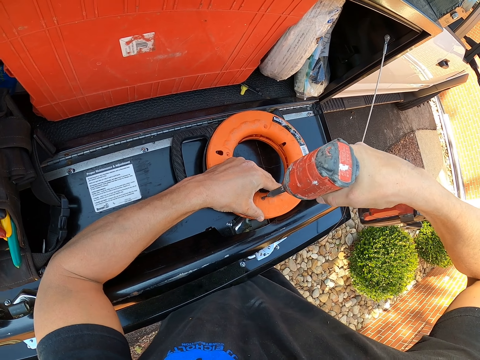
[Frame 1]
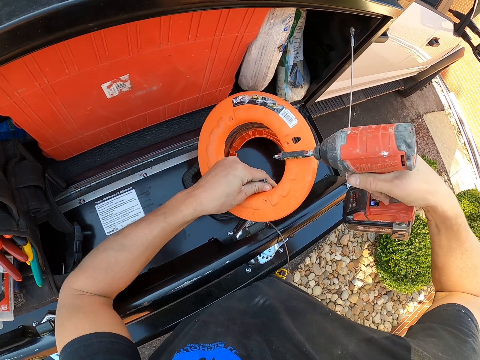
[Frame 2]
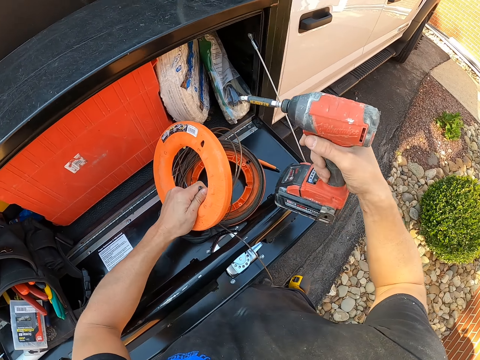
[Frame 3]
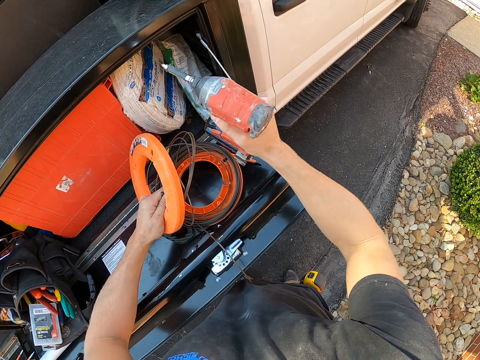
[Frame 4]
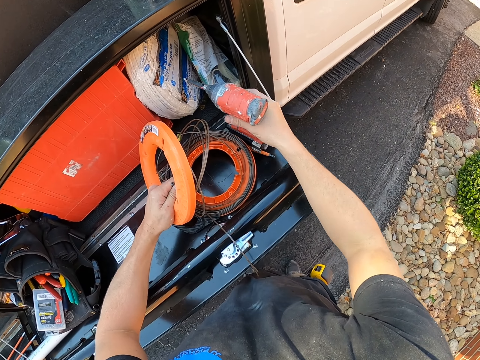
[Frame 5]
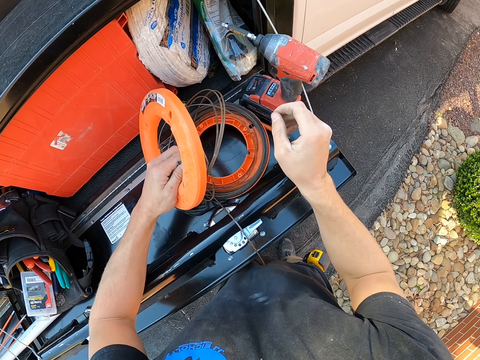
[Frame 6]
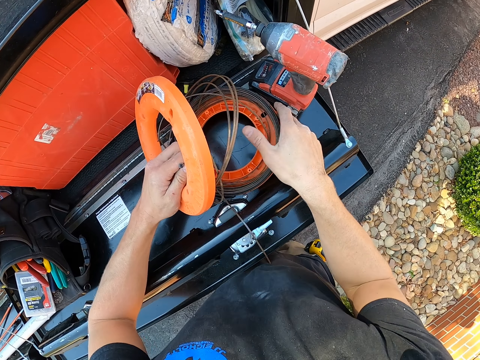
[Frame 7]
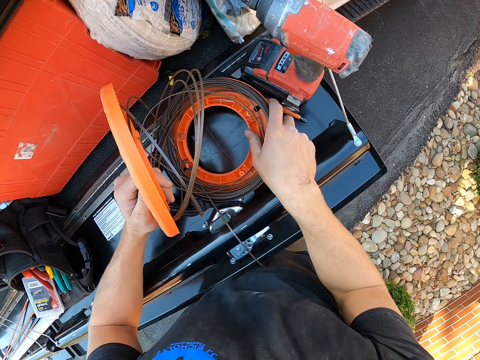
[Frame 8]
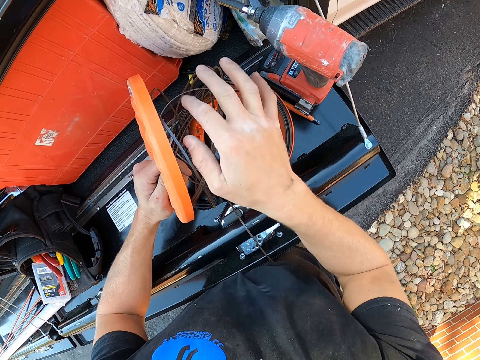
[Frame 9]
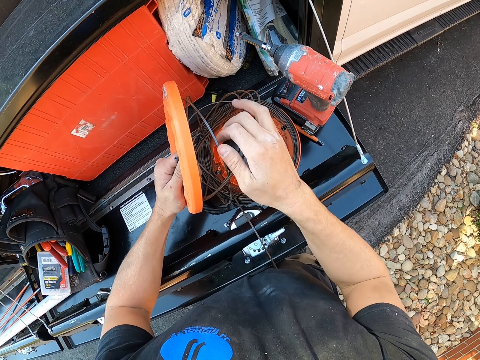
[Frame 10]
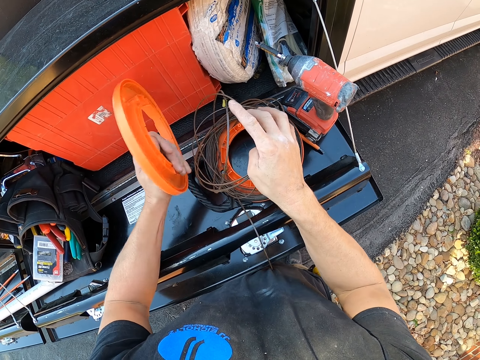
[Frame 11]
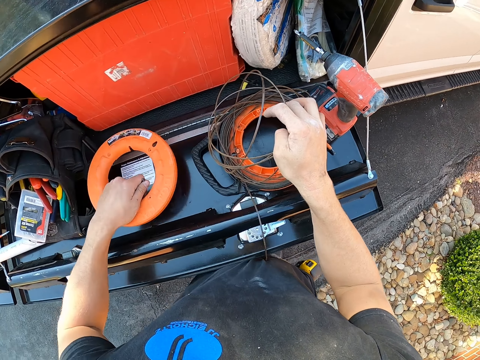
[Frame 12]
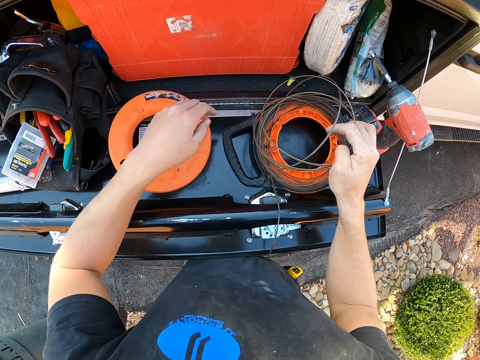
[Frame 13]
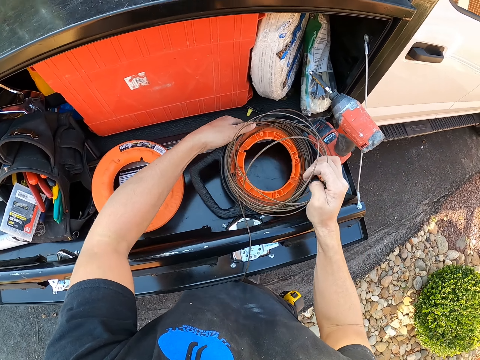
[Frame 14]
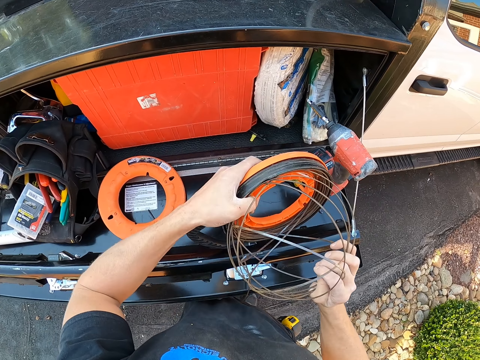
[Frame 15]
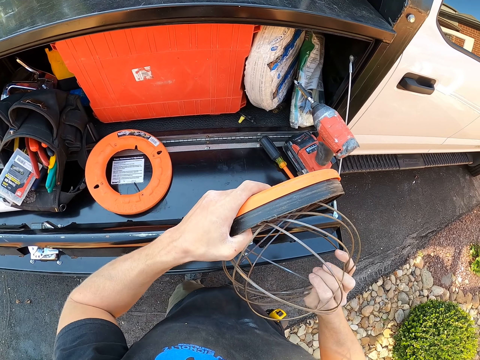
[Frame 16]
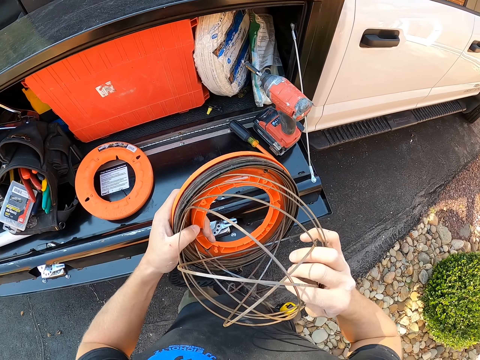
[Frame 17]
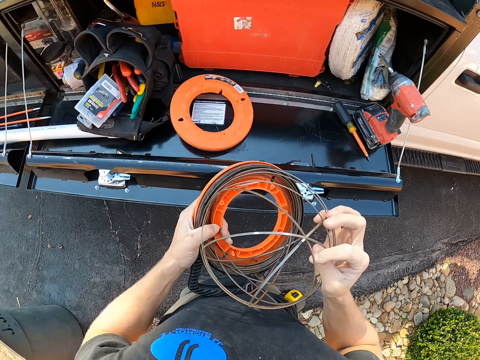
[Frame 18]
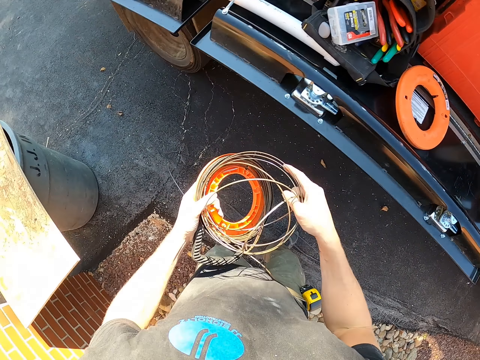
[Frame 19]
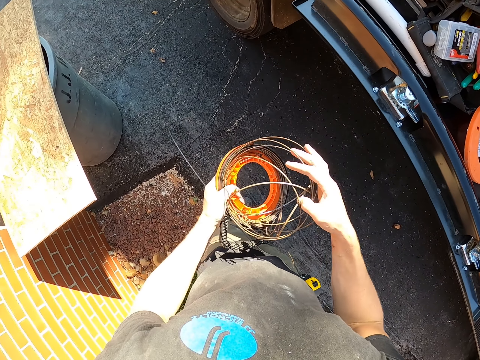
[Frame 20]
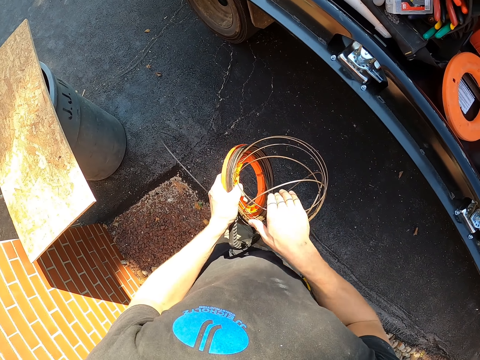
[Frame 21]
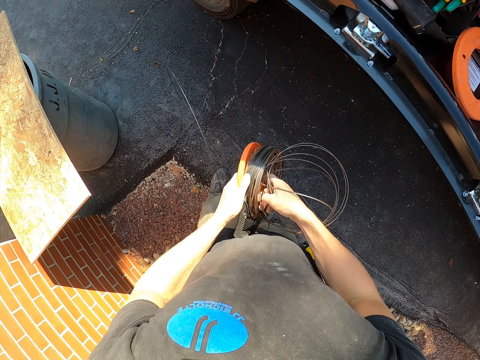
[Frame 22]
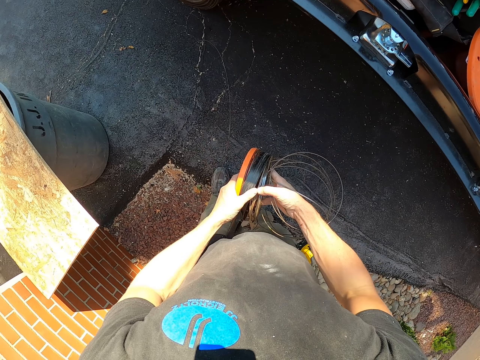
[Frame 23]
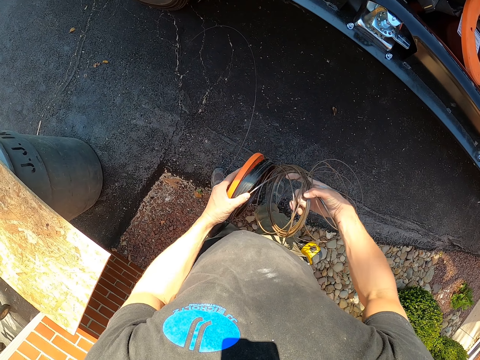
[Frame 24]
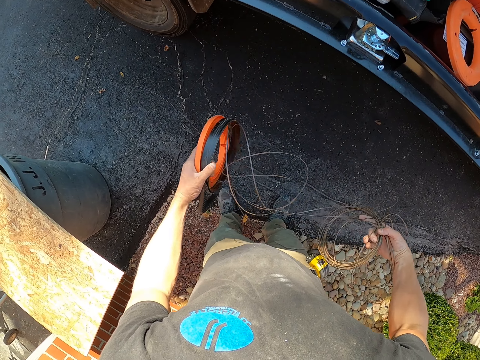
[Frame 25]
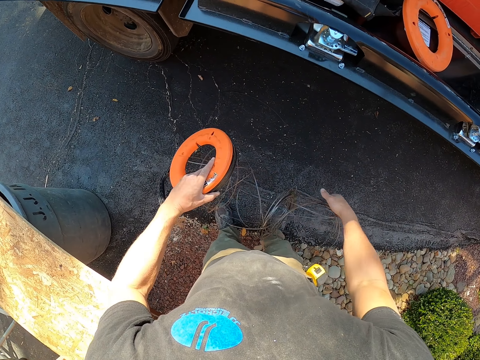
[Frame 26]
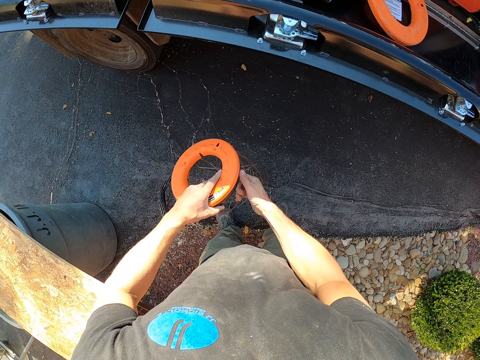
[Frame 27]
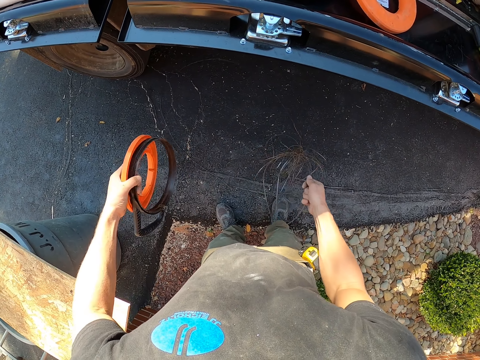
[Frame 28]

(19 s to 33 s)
The camera wearer places a screw drill on the stand. They remove a rolled metal wire from the trimmer line or rod holder. They place a lid on the stand. They remove the wire from the trimmer line.

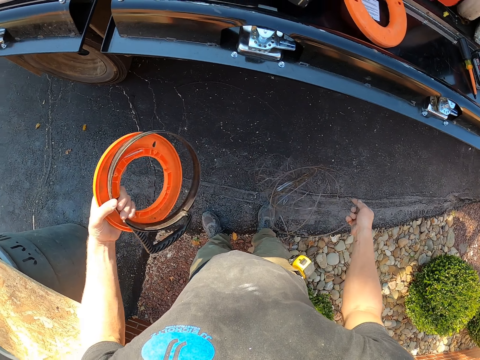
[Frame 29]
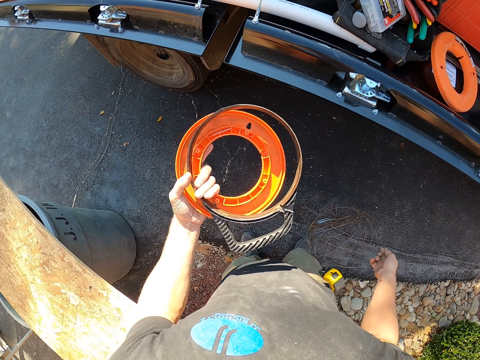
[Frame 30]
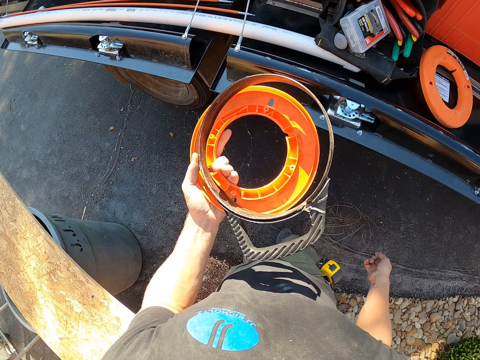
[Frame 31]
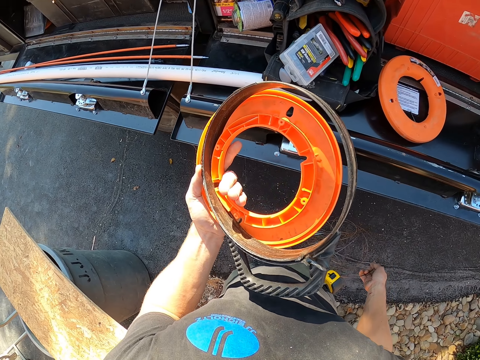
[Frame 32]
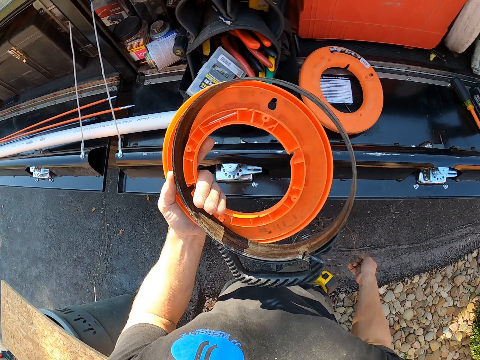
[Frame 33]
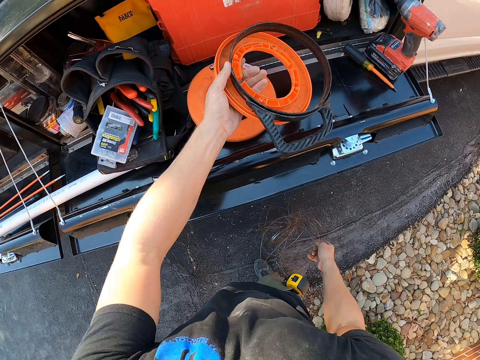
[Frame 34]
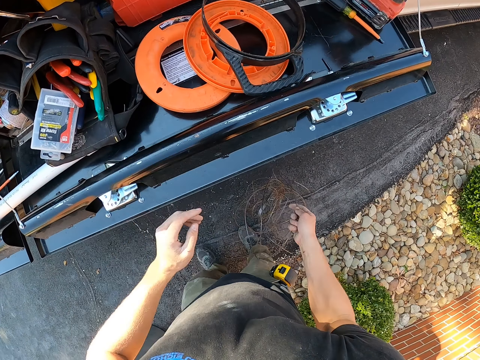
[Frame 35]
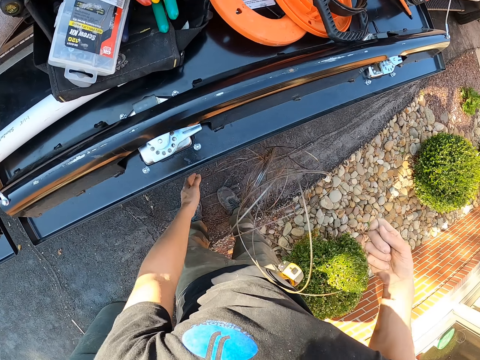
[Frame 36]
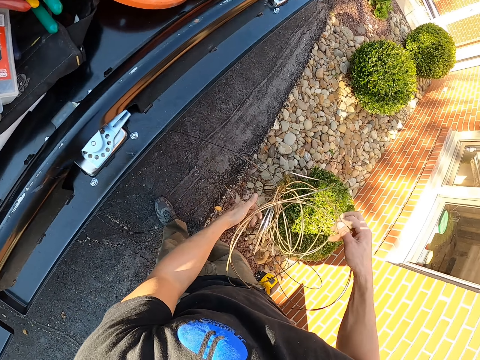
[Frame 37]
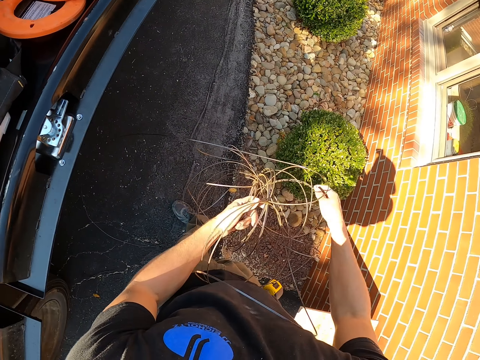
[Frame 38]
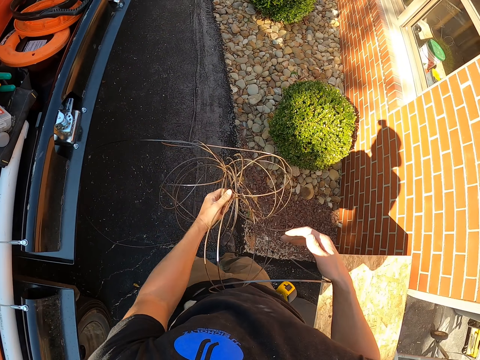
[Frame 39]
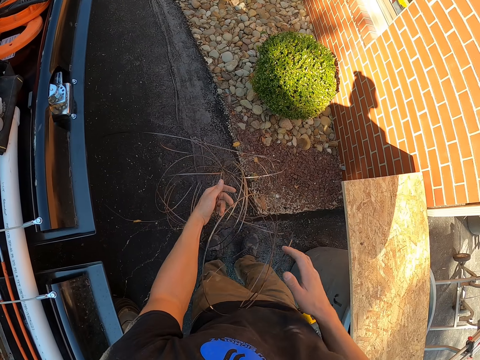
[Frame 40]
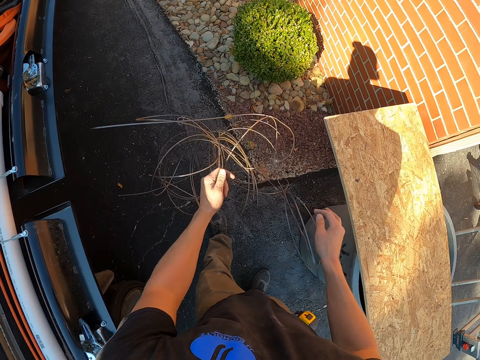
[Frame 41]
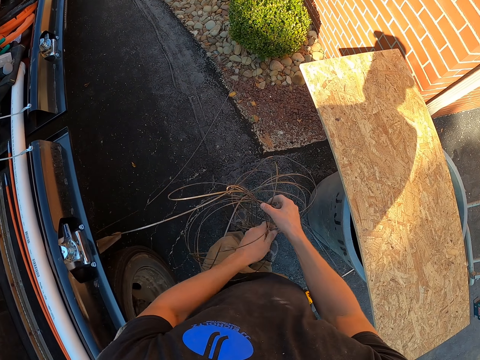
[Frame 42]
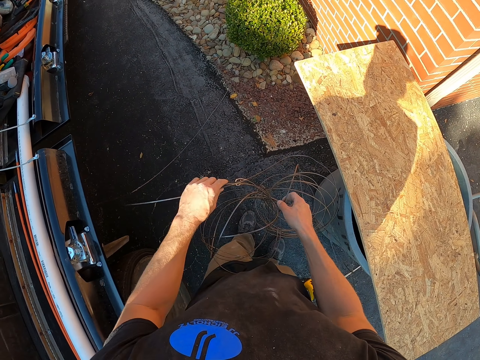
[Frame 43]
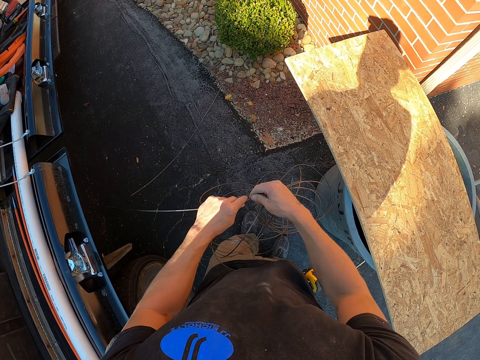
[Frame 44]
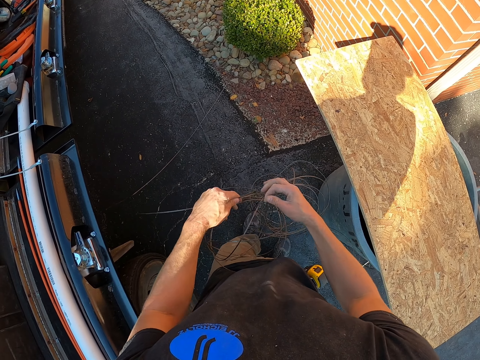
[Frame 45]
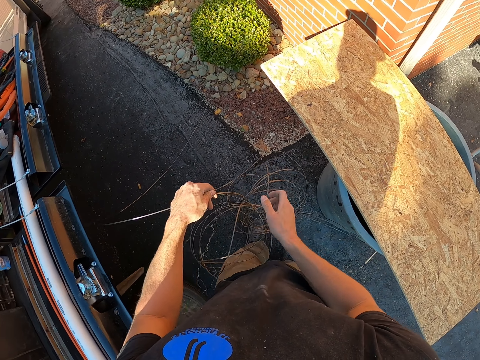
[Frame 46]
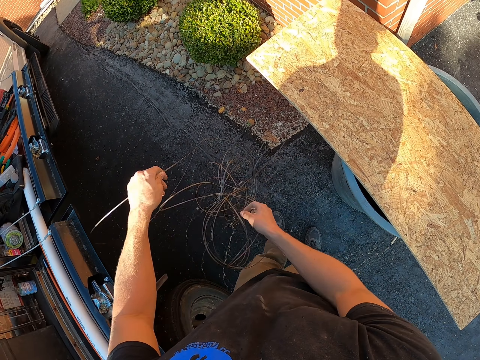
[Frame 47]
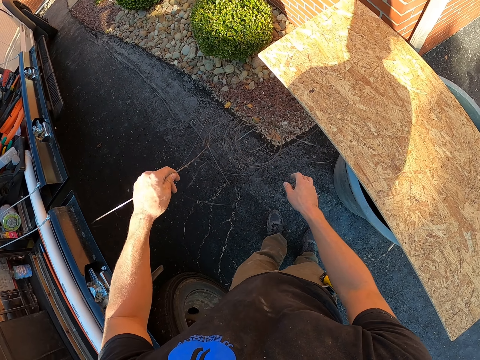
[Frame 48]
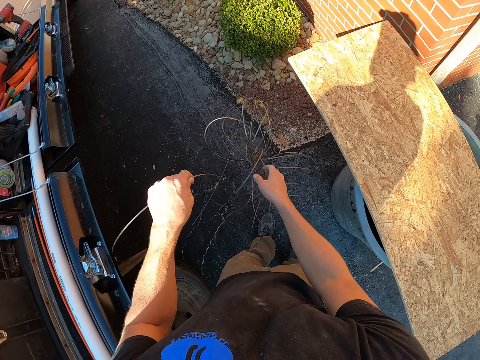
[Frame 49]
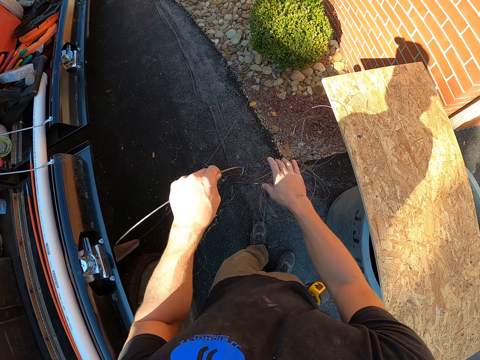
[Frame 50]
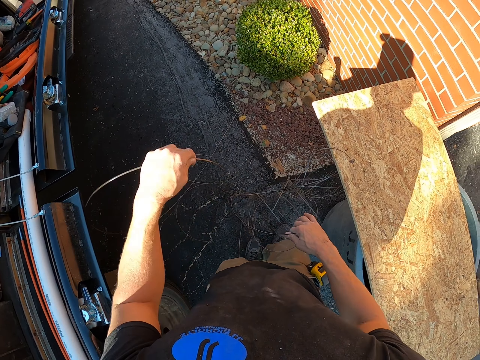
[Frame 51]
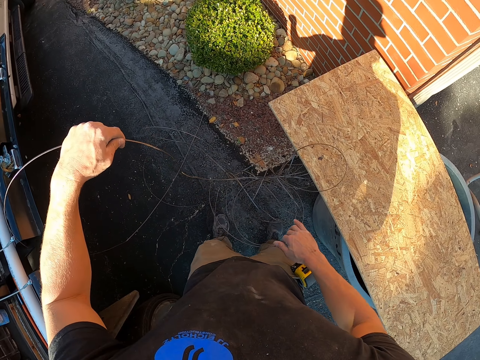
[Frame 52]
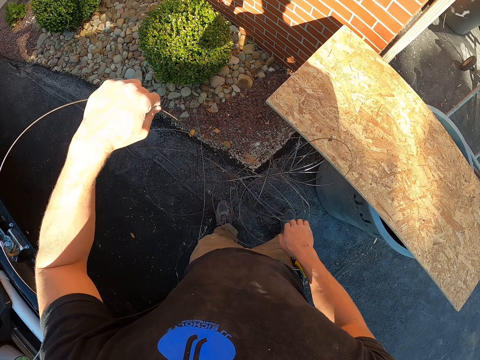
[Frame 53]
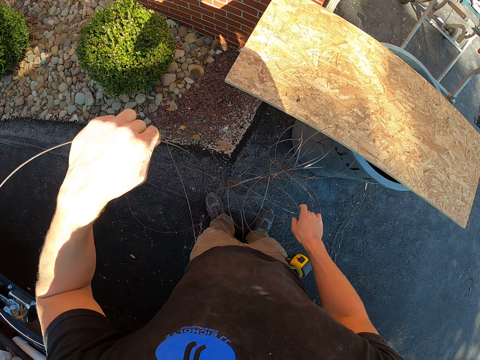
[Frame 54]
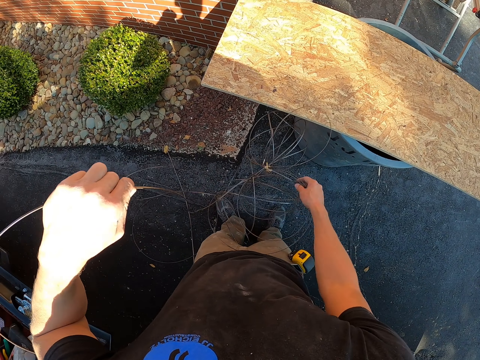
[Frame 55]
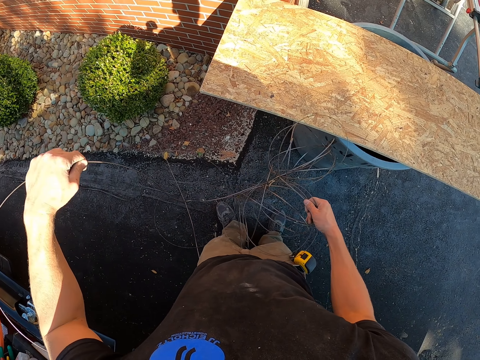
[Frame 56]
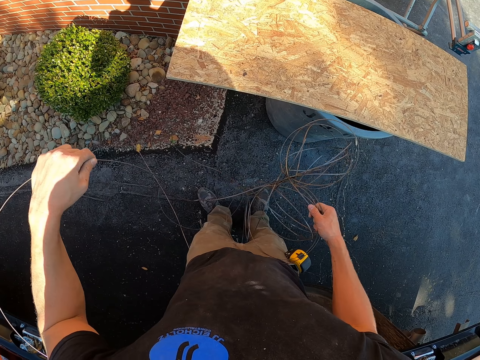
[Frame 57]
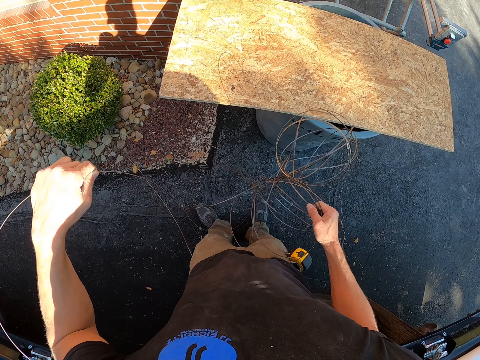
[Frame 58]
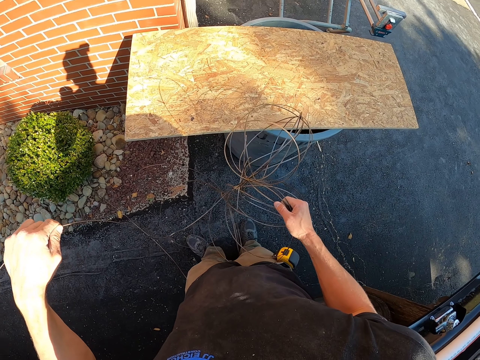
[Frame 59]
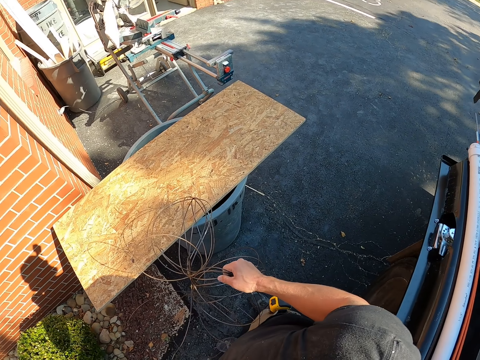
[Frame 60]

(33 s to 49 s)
The camera wearer places a plastic on the stand. They put the rod holder to the truck storage. They stretch the metal wire. They hold the wire. They move around the area. They separate the wire. They turn around the area.
